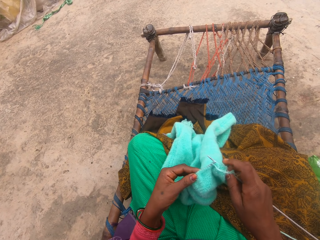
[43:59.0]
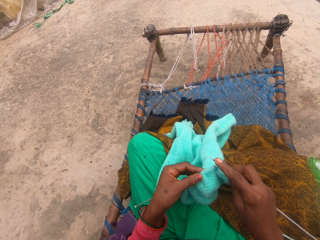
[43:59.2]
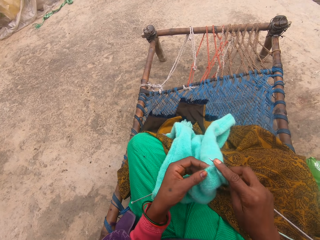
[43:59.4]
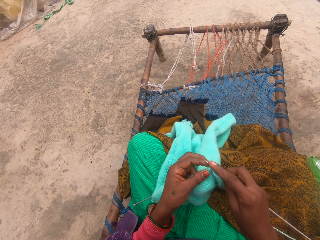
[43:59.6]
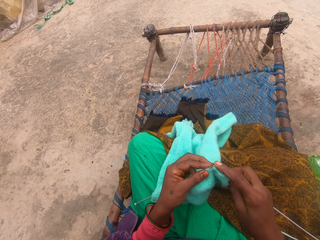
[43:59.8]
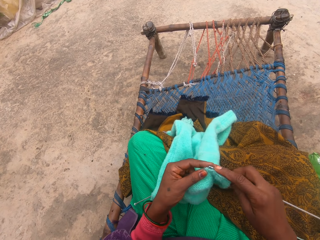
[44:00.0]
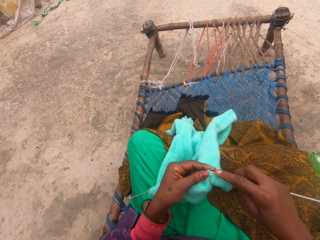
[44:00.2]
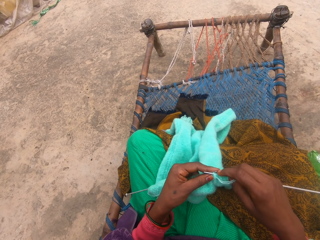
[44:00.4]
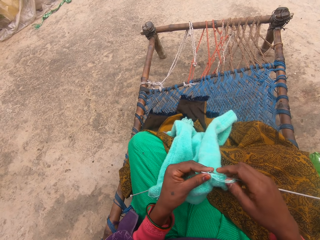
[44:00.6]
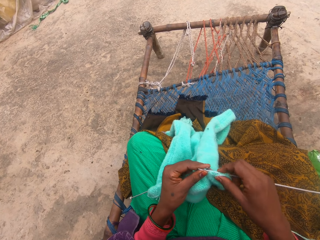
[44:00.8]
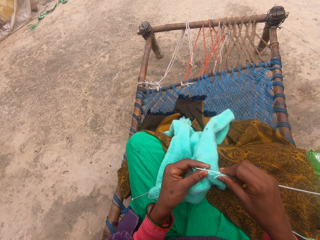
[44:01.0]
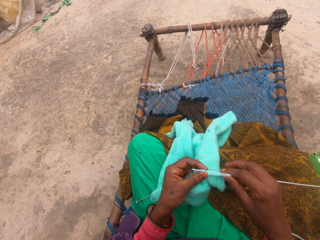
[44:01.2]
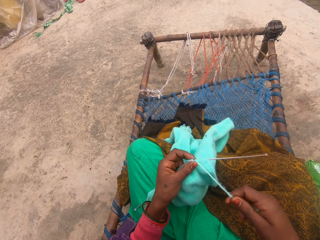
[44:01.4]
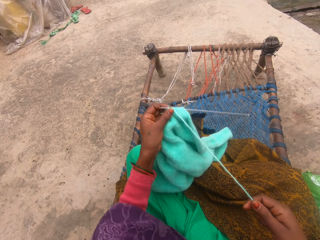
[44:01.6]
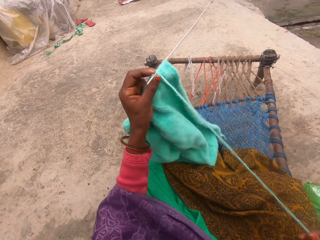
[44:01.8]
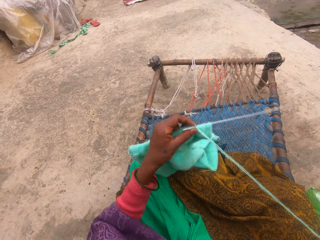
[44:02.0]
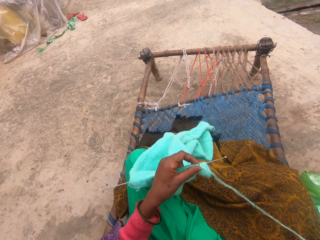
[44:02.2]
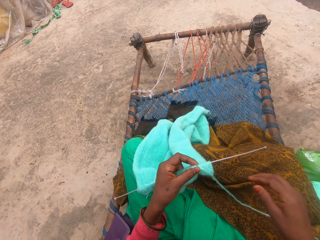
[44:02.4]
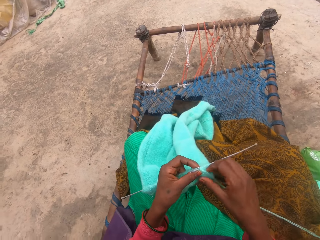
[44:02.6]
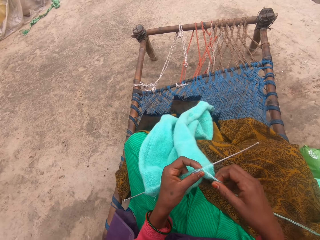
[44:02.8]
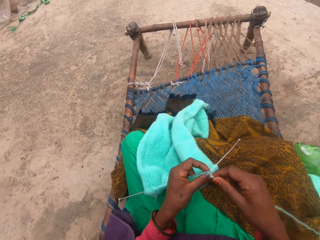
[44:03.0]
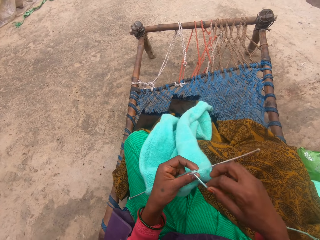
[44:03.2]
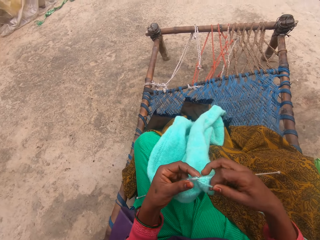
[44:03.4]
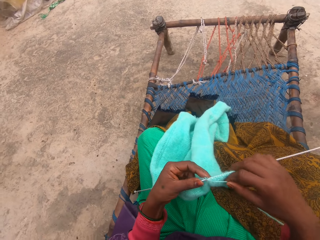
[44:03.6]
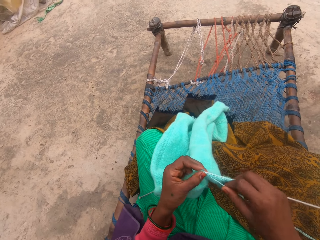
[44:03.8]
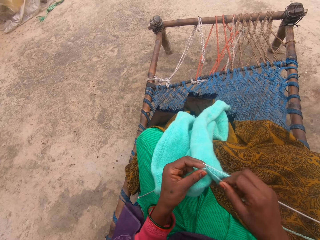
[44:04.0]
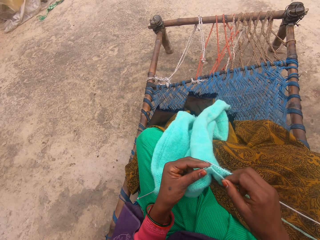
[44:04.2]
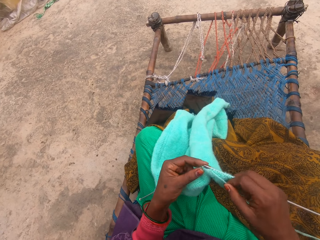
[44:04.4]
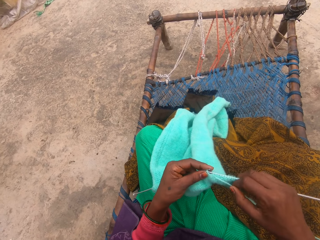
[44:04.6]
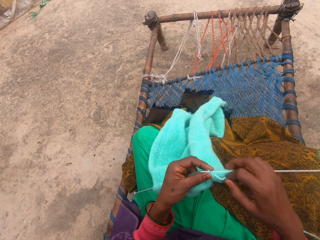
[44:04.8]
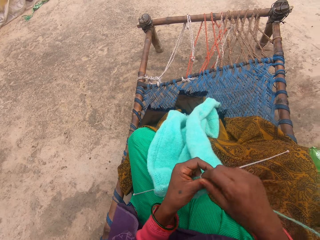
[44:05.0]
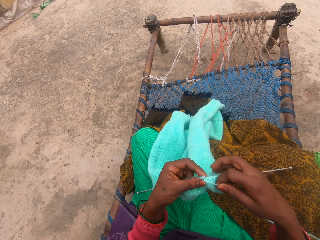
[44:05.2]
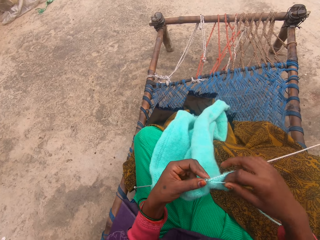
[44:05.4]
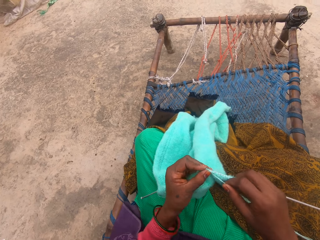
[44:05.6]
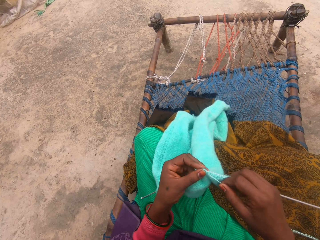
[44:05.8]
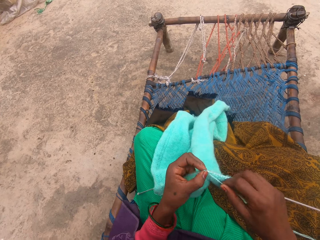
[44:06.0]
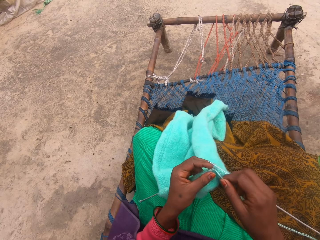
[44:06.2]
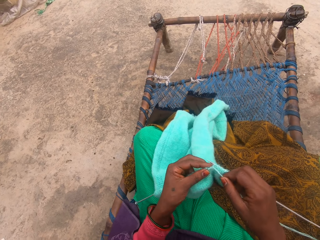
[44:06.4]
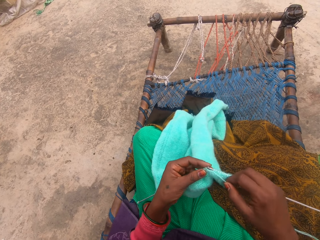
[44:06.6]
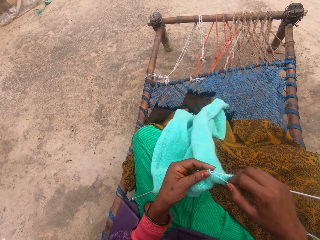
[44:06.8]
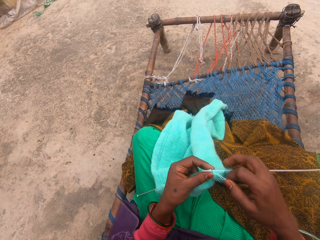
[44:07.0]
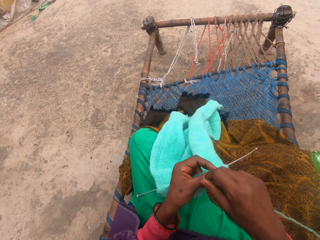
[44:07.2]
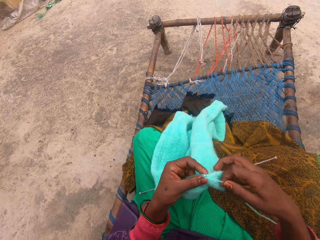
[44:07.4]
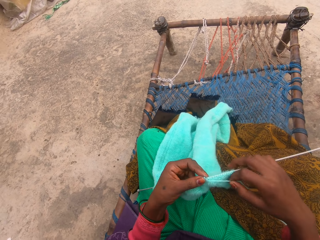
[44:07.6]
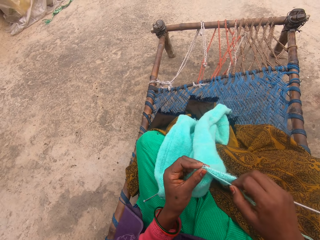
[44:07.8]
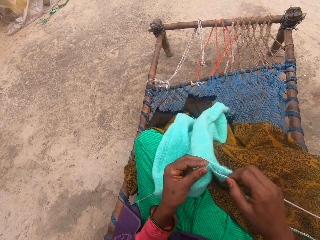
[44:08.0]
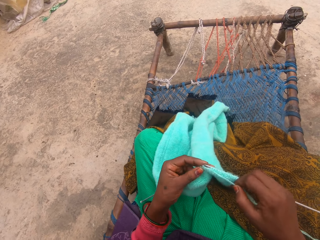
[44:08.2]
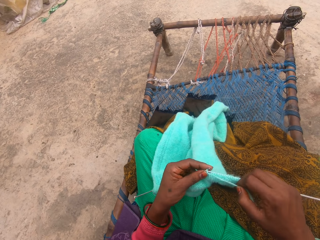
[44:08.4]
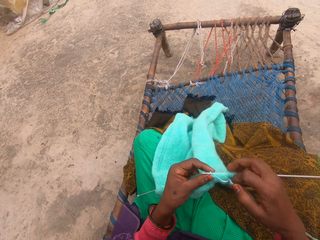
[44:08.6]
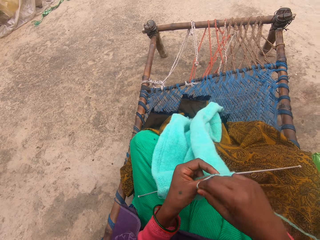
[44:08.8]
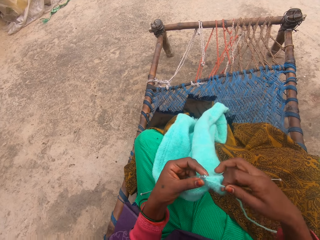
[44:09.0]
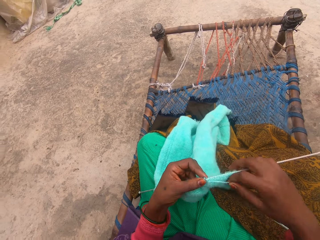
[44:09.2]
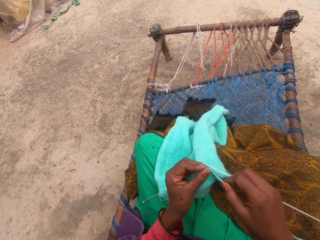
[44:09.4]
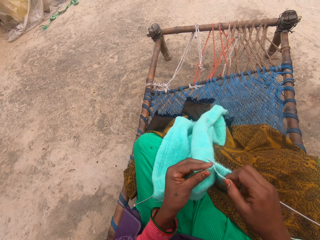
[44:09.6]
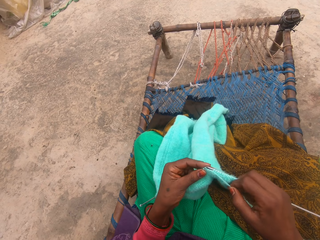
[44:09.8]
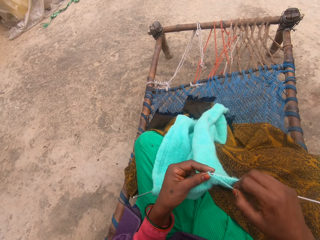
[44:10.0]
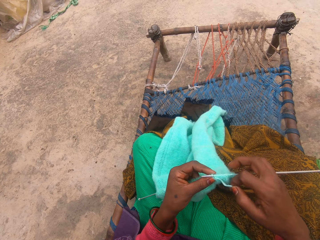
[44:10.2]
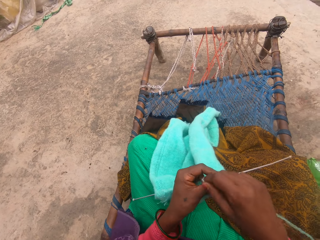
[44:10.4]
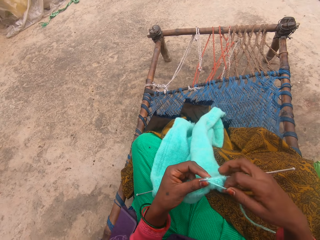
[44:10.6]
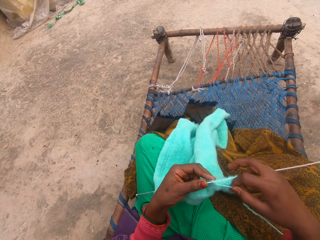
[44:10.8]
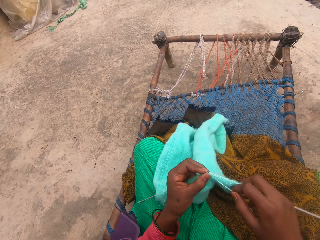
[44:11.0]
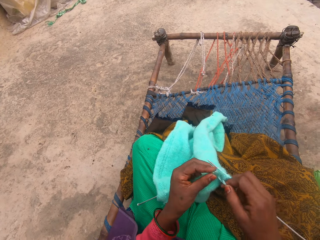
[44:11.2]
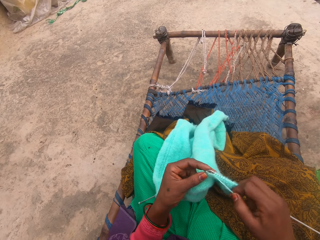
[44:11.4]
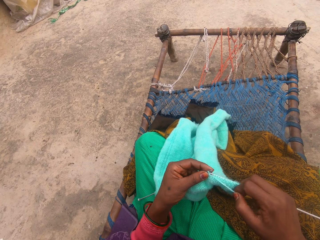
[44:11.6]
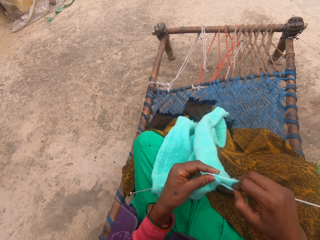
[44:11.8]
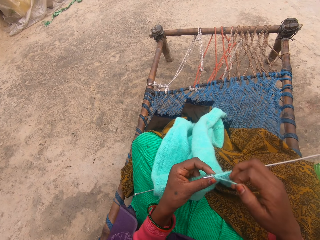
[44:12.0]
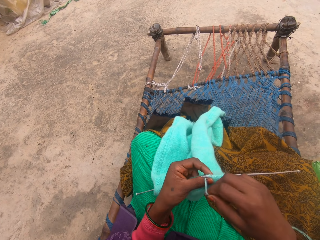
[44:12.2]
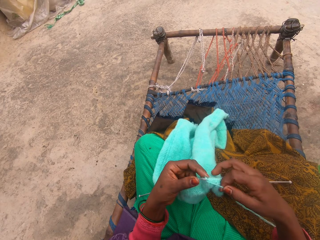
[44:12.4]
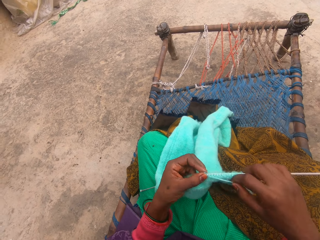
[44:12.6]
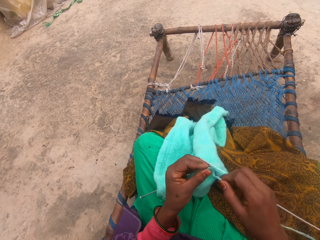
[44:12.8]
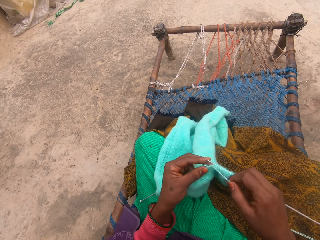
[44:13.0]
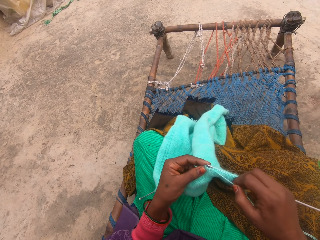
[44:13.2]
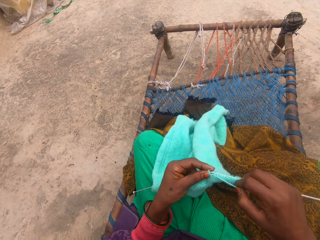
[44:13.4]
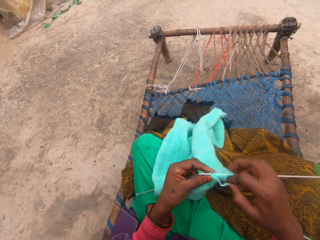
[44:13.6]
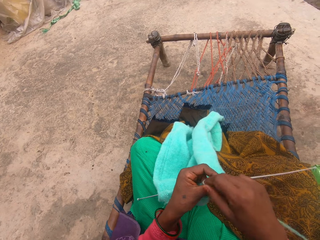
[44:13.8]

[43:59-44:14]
The camera wearer knits the fabric. They knit the material. They hold the thread.

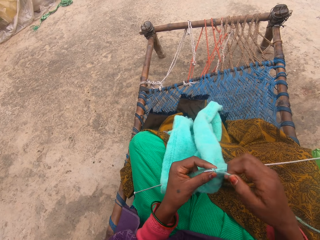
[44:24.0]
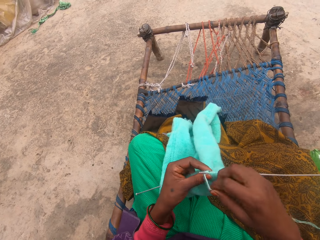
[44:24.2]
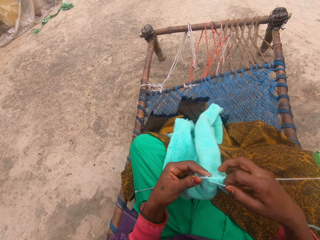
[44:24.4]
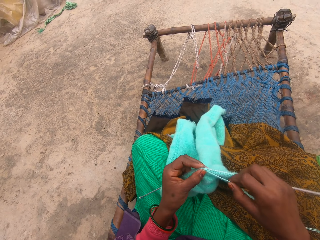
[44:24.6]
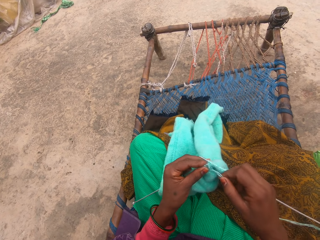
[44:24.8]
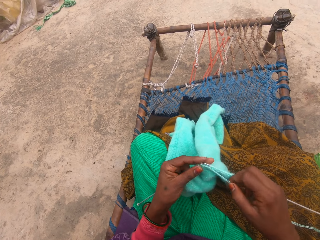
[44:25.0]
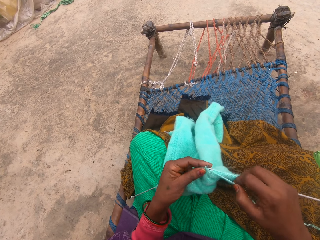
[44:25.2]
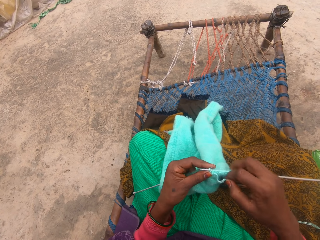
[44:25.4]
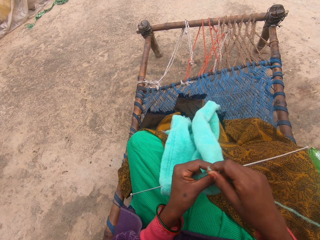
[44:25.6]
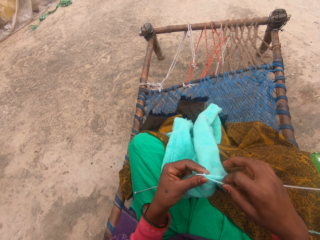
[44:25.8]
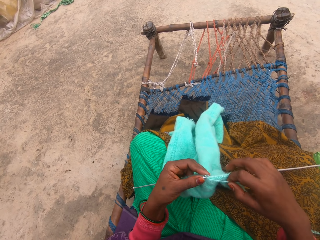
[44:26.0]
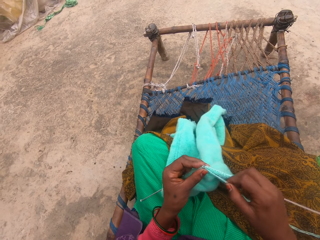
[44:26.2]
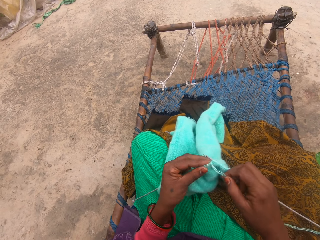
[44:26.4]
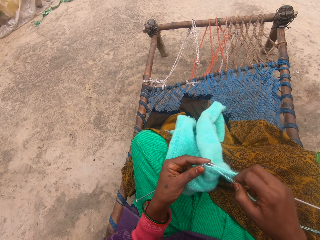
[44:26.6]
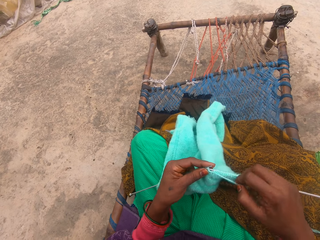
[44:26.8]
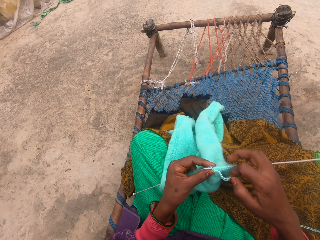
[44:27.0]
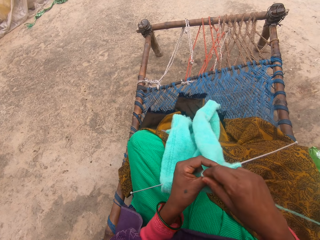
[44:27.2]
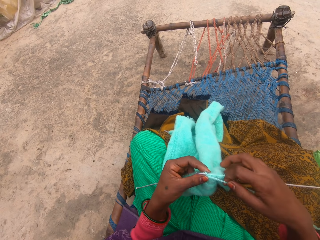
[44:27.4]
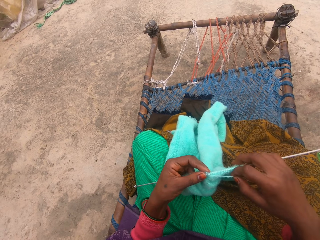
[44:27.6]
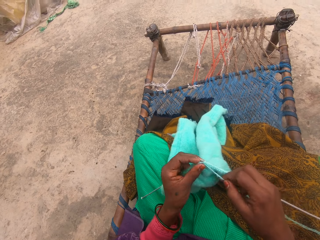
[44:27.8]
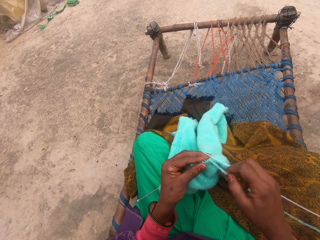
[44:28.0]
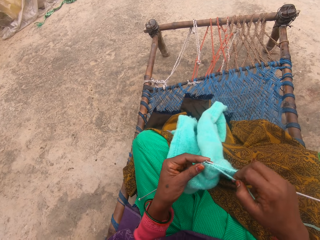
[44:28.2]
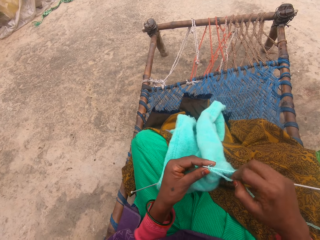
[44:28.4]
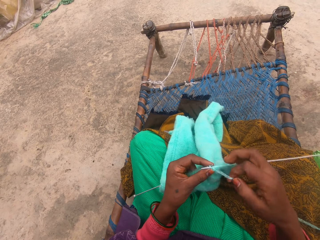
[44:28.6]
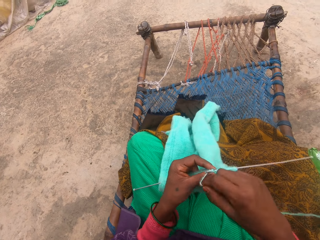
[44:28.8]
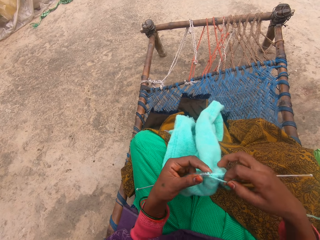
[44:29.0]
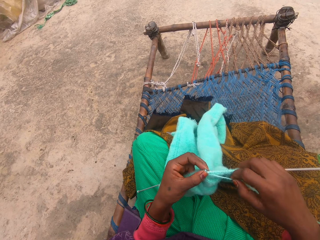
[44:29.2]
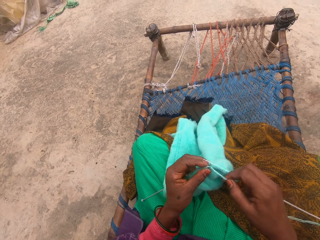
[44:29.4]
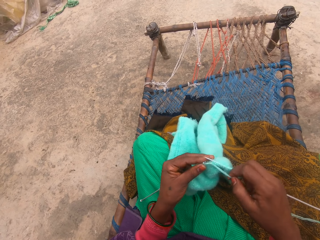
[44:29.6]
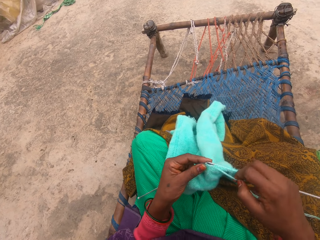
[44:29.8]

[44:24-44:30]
The camera wearer adds more yarn rope to the pin.
